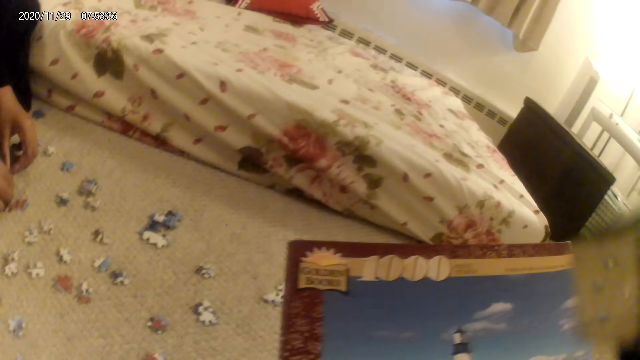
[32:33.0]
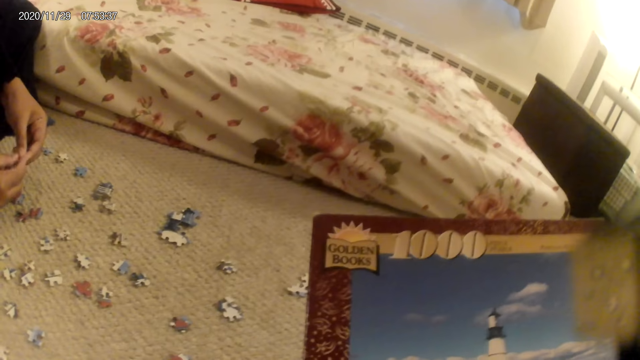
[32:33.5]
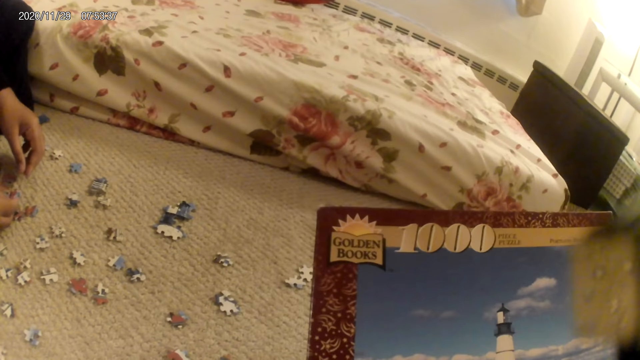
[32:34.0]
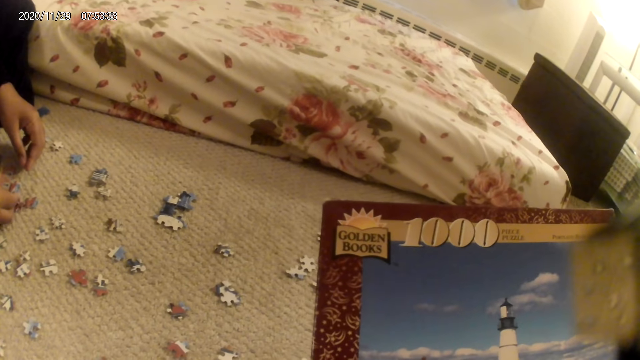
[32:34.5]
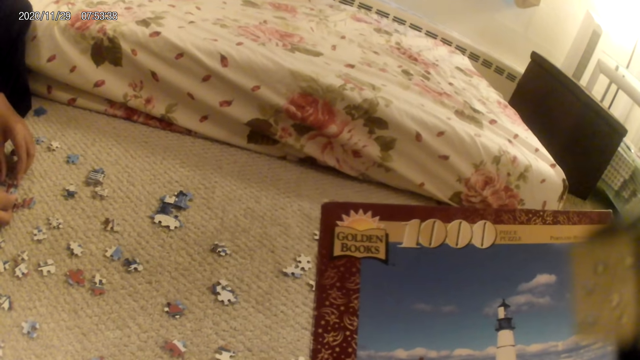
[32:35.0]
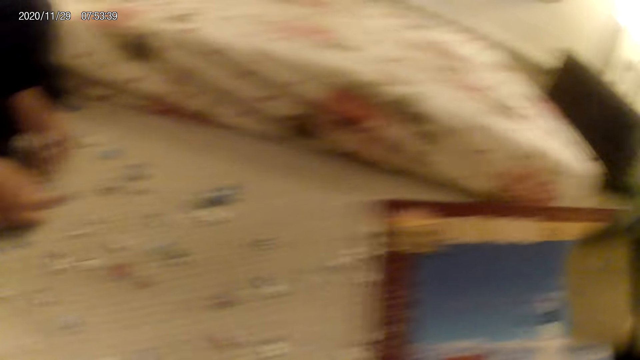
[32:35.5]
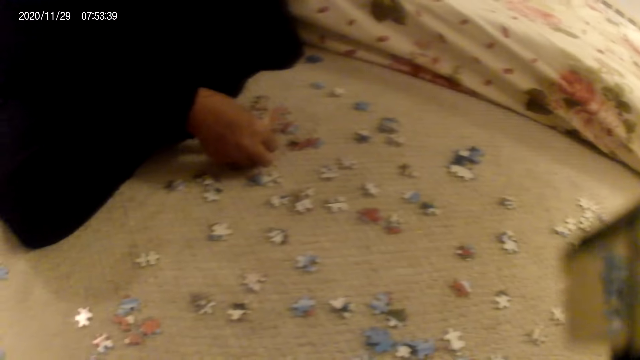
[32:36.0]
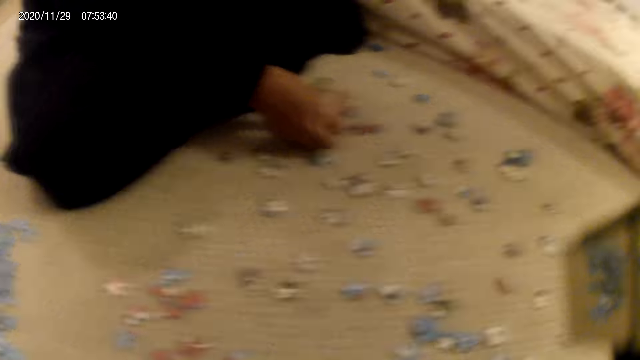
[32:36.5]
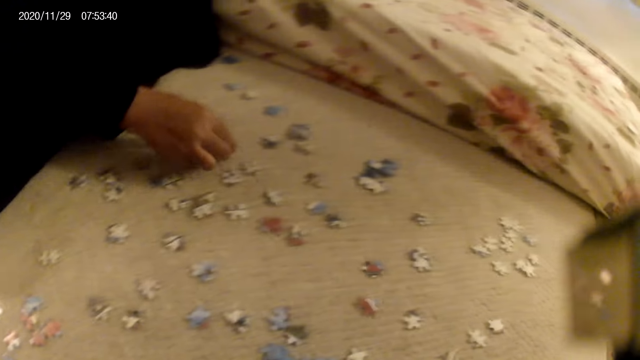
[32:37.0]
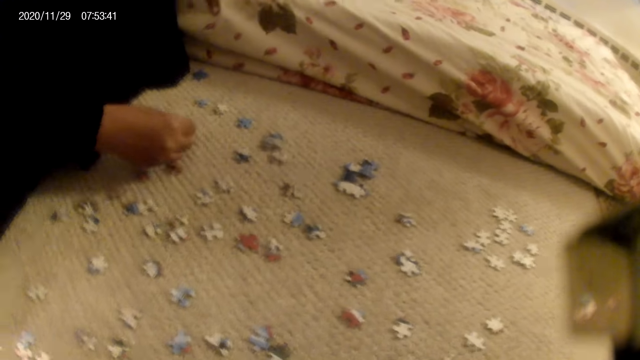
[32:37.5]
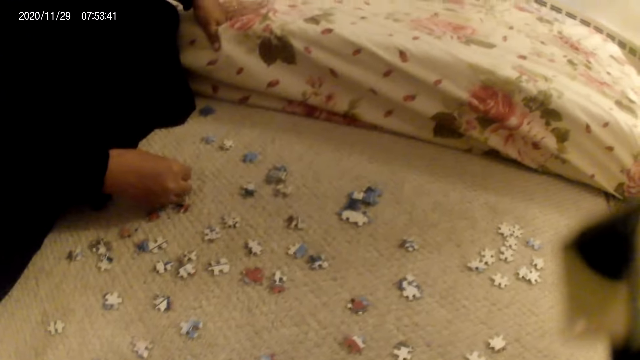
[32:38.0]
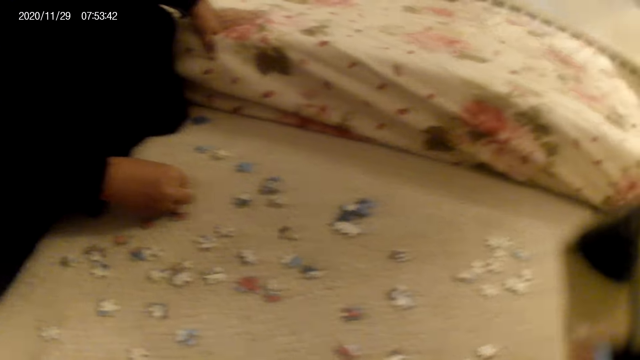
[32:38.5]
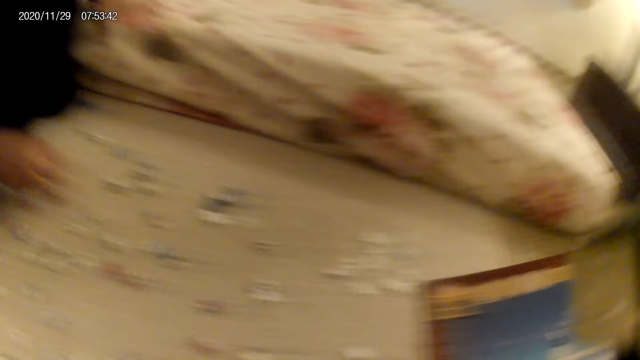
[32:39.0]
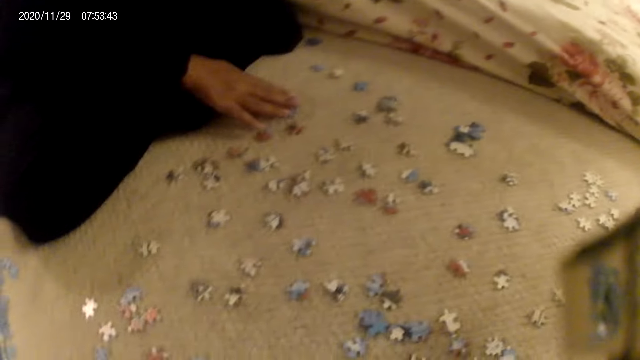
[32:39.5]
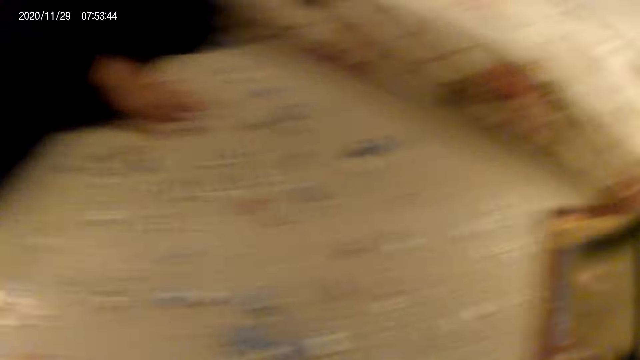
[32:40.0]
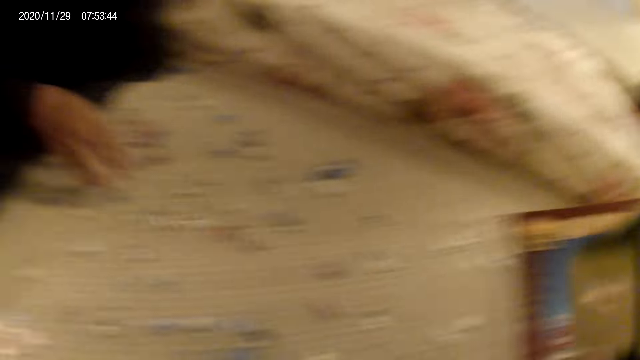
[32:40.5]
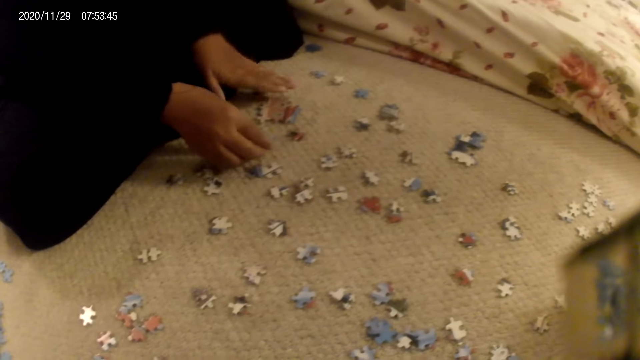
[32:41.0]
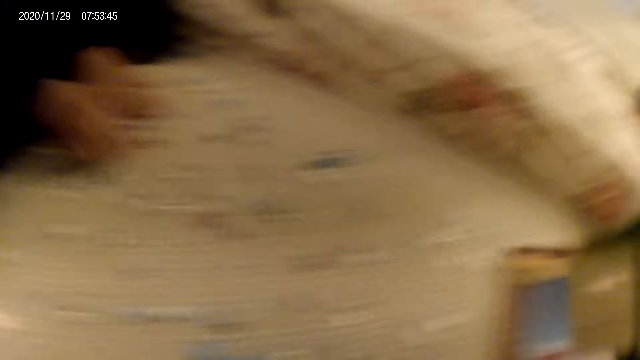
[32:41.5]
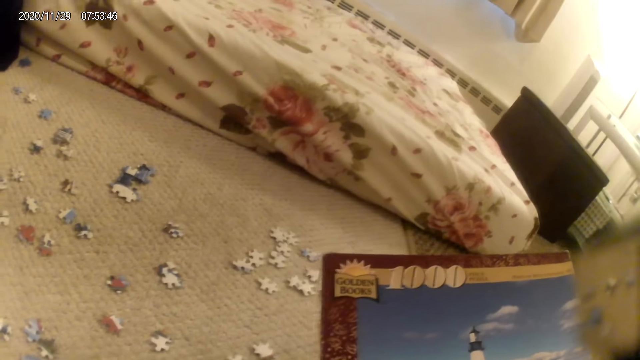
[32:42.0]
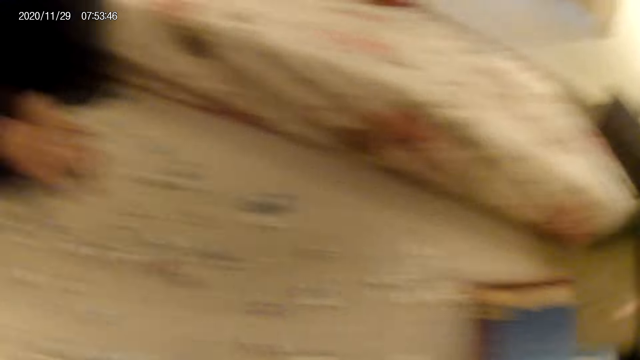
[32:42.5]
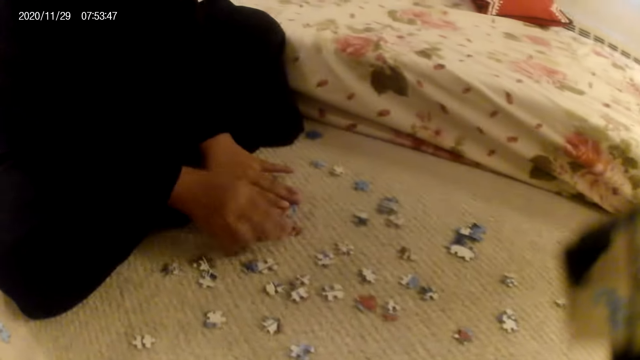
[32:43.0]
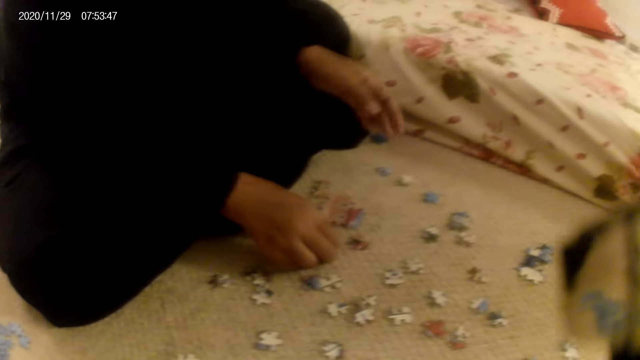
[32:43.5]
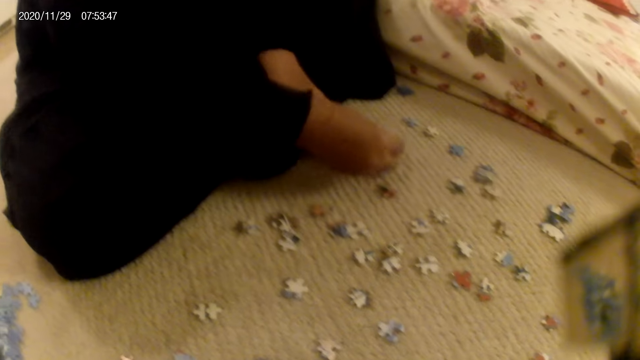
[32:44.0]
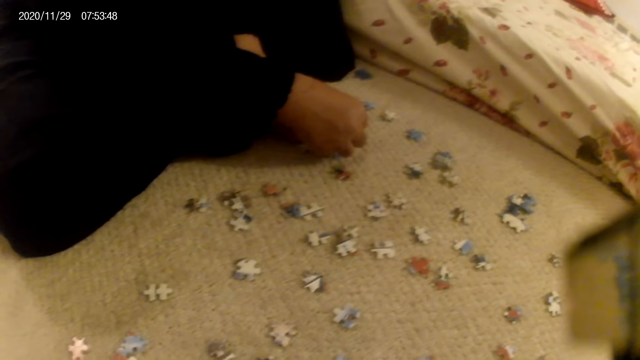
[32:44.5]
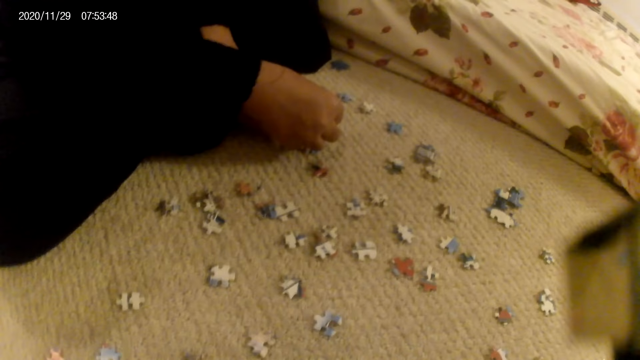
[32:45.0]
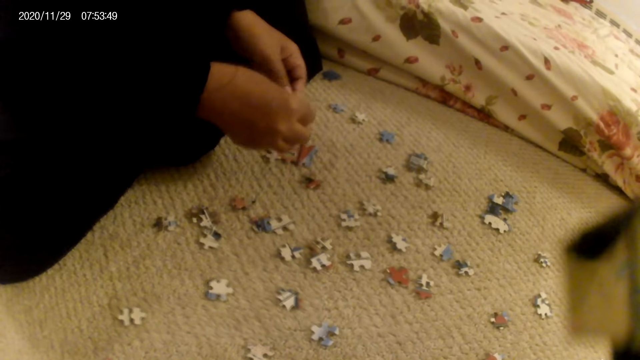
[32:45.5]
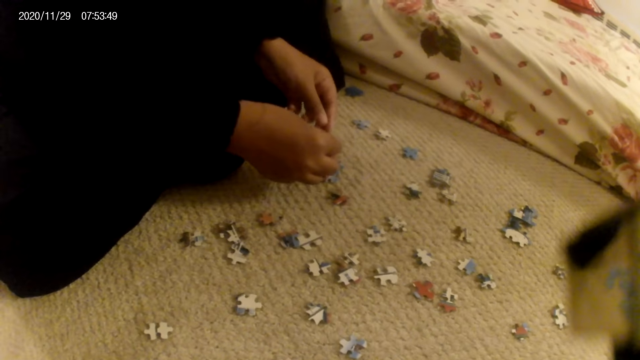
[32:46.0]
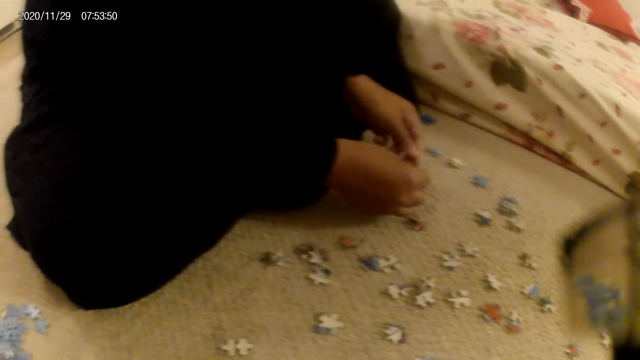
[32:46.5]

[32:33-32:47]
The lady picks a puzzle piece. The camera wearer stares at the puzzle box. The lady passes the puzzle piece to the right hand and fits the puzzle piece in the puzzle structure. The camera wearer looks around. The lady picks a puzzle piece and fits the puzzle piece in the puzzle structure. The camera wearer stares at the puzzle box. They look around. The lady presses the puzzle structure. The camera wearer stares at the puzzle box. The lady presses the puzzle structure. The camera wearer looks around. They stare at the puzzle box. They look around. The lady picks a puzzle piece and fits the puzzle piece in the puzzle structure.

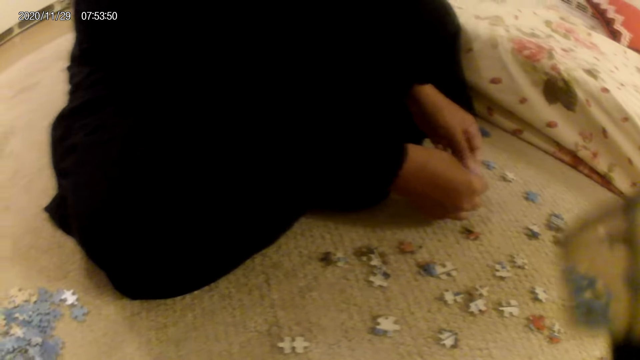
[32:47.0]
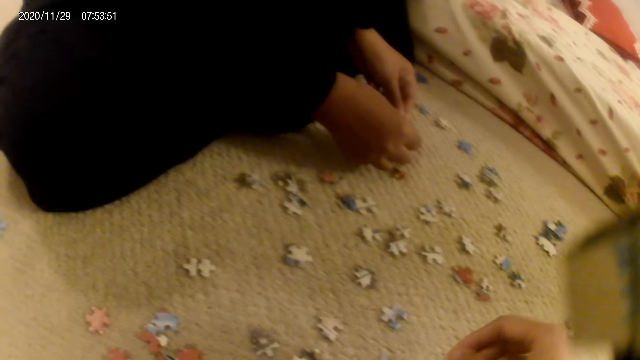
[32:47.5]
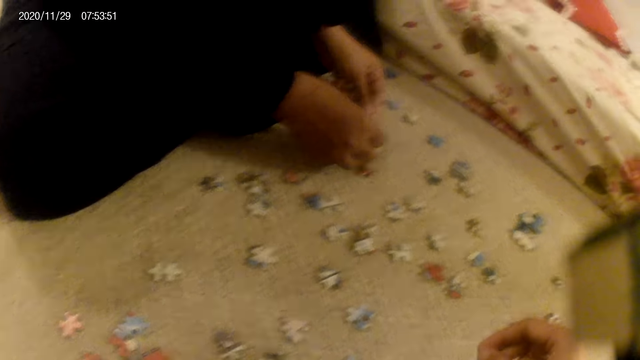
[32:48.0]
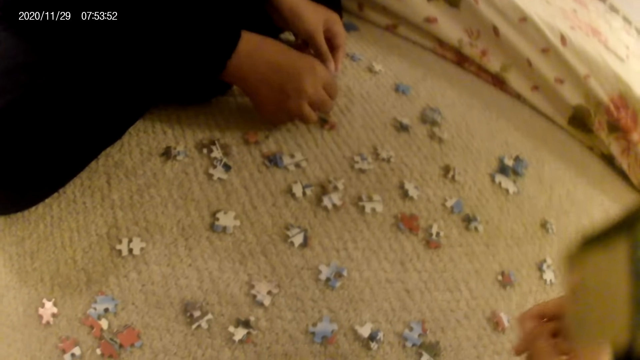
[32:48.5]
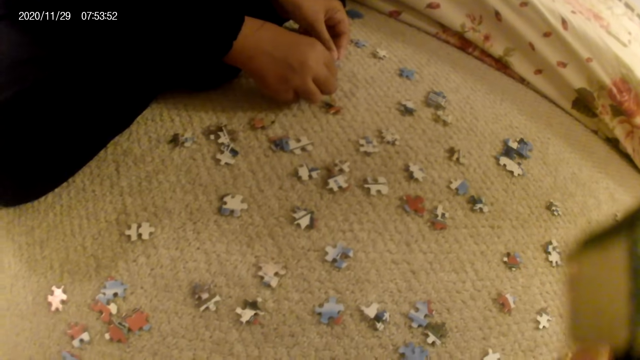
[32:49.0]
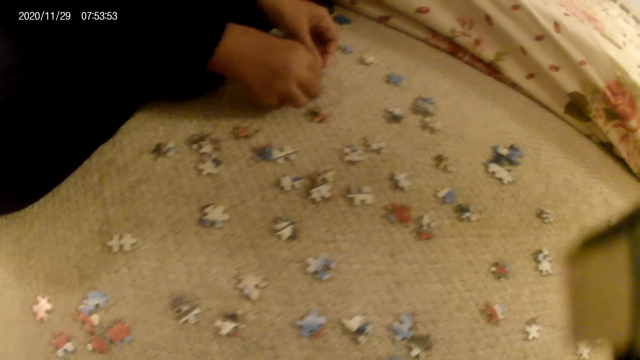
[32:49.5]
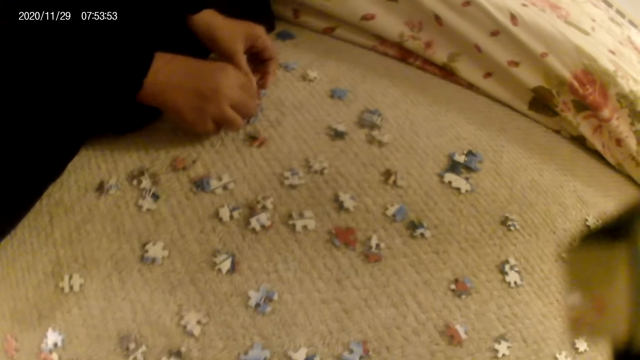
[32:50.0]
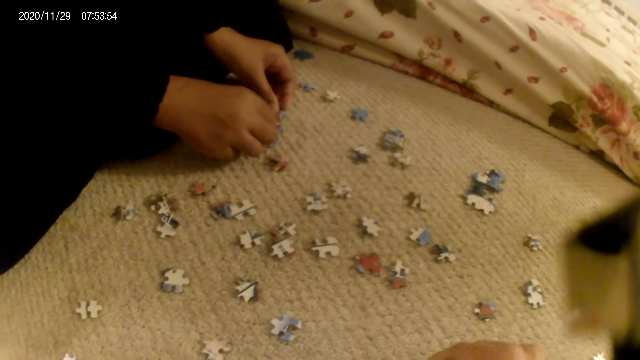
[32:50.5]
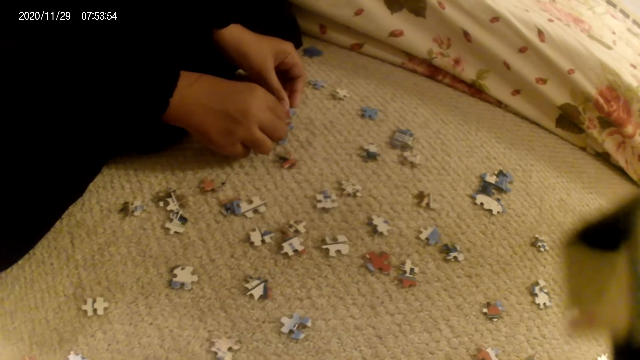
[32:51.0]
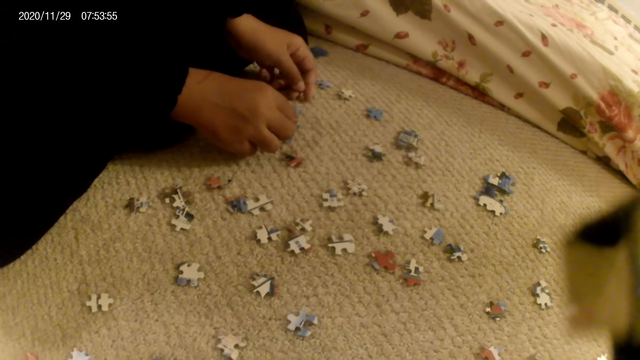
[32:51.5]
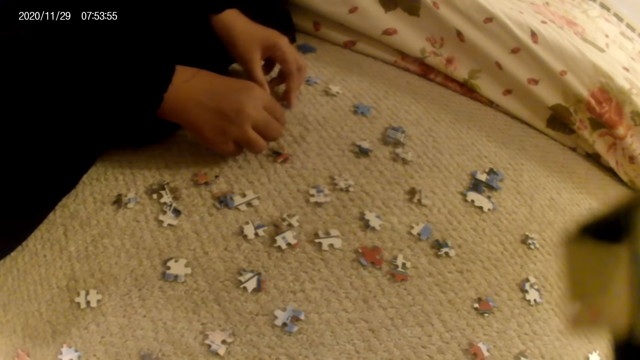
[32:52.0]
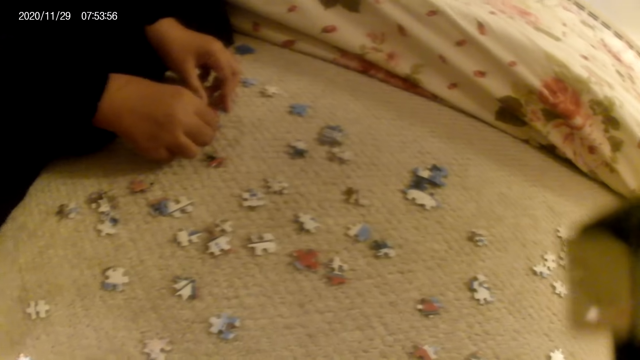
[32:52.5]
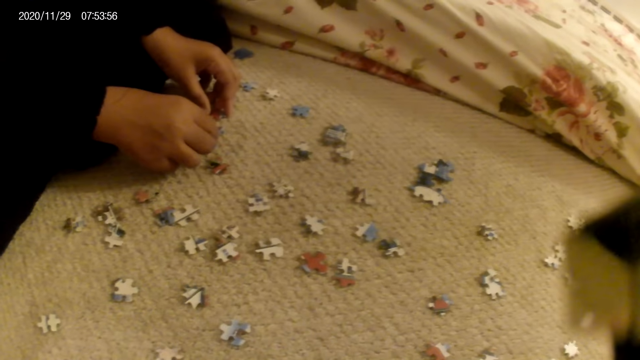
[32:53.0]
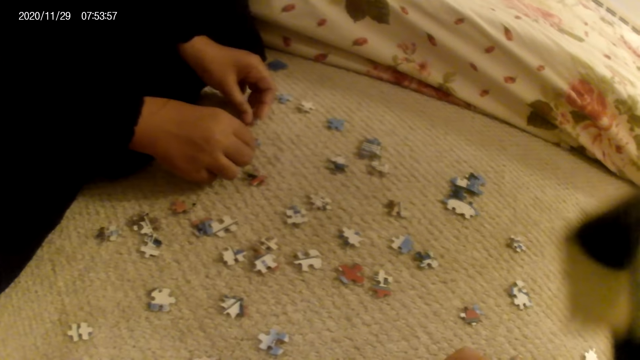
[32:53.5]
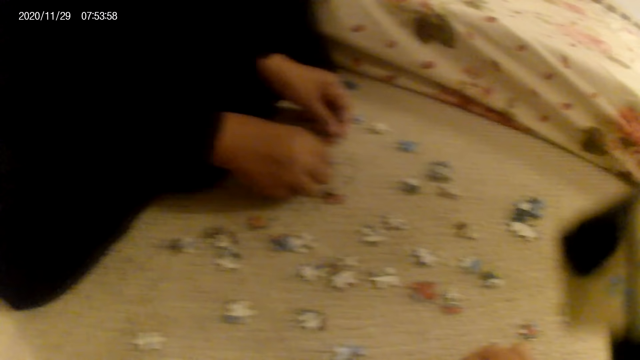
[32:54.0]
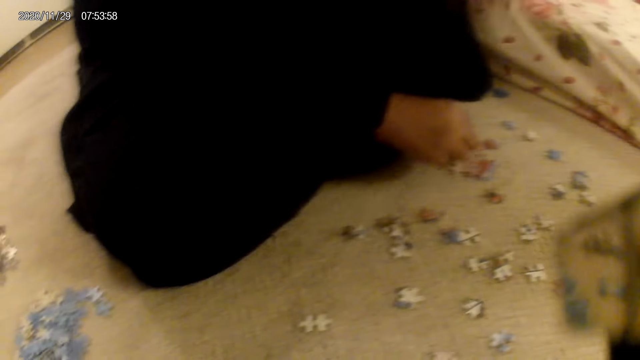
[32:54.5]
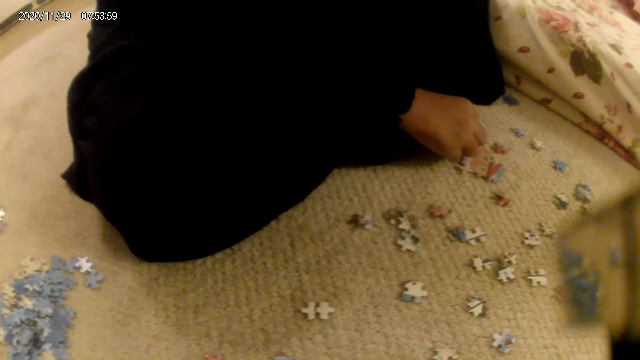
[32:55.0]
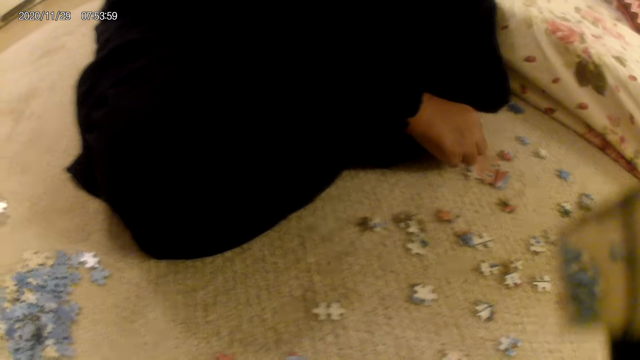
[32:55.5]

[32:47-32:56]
The lady connects the puzzles. The lady picks a puzzle piece and lifts the puzzle piece.
